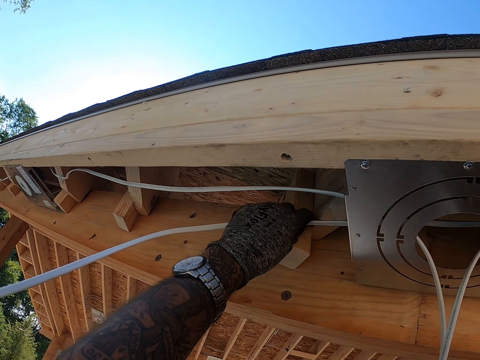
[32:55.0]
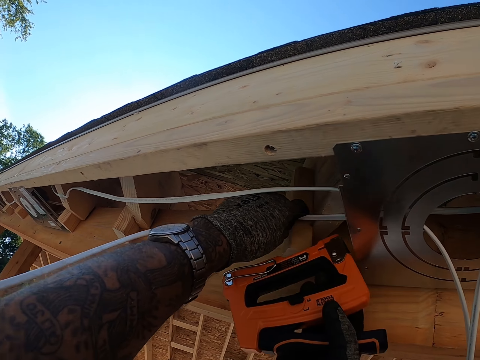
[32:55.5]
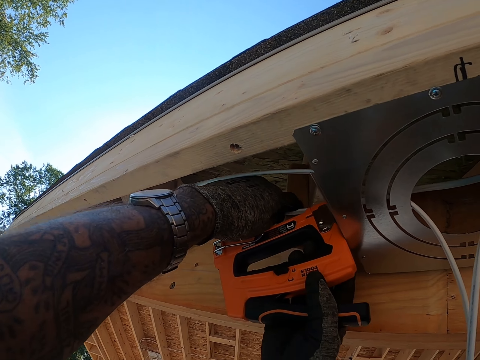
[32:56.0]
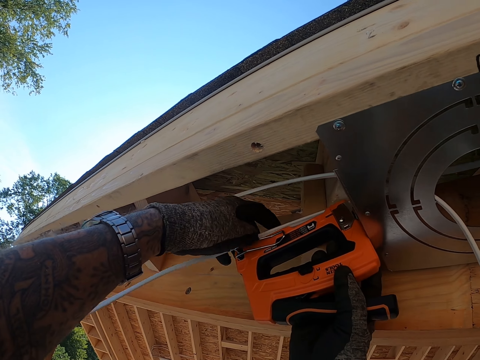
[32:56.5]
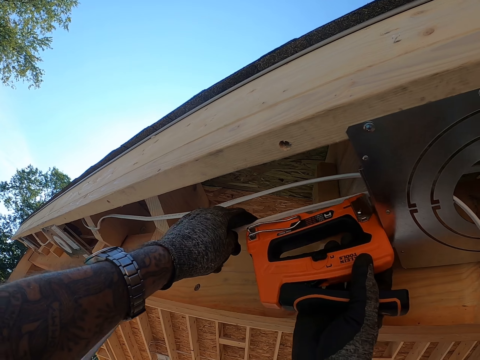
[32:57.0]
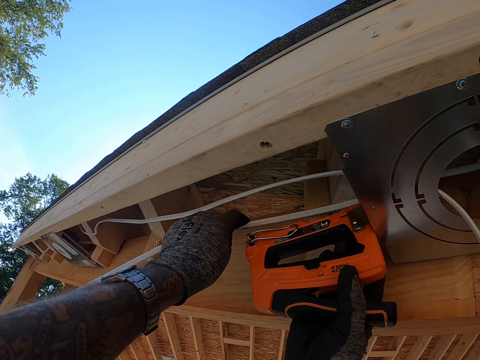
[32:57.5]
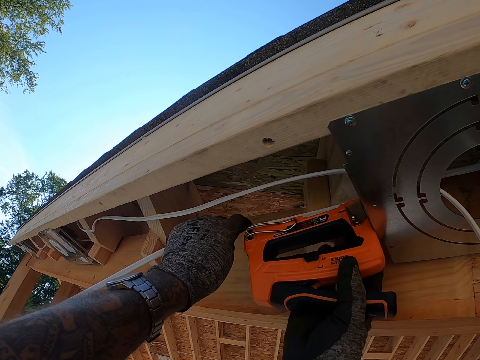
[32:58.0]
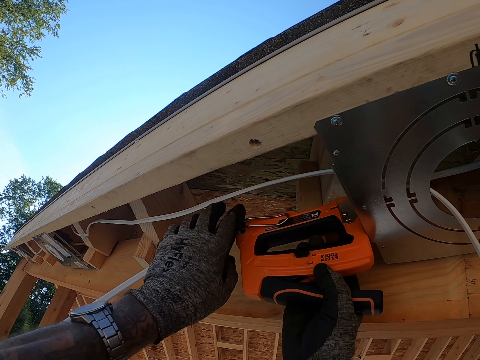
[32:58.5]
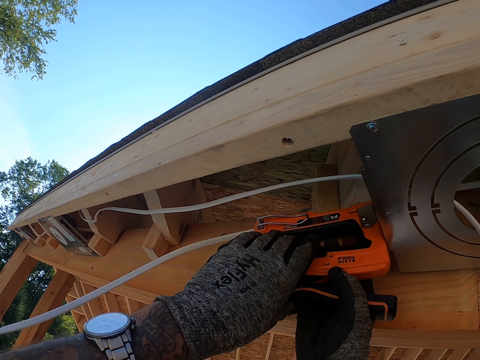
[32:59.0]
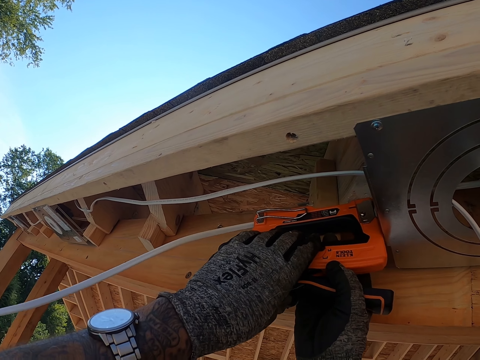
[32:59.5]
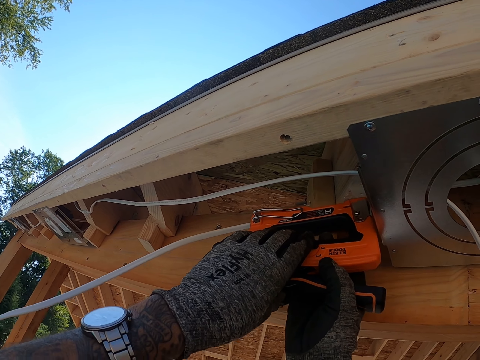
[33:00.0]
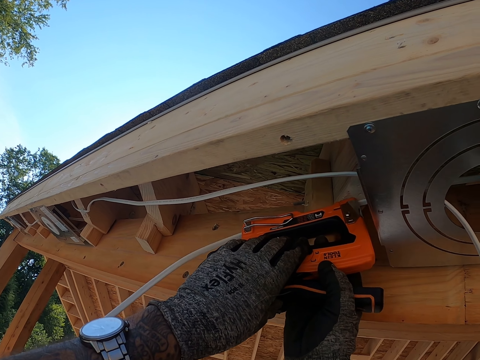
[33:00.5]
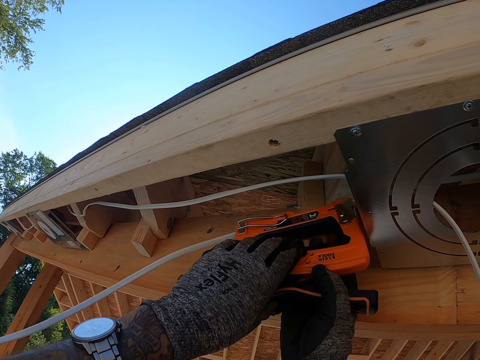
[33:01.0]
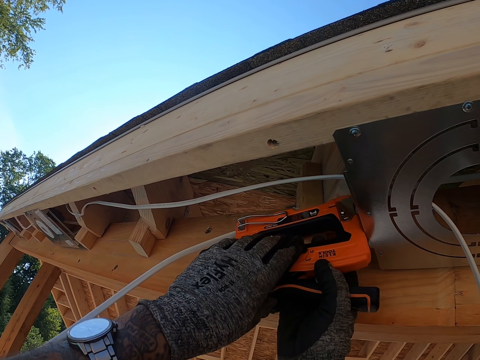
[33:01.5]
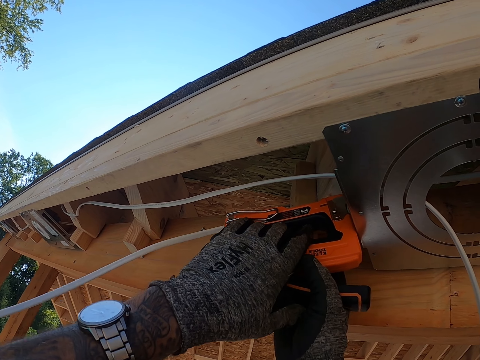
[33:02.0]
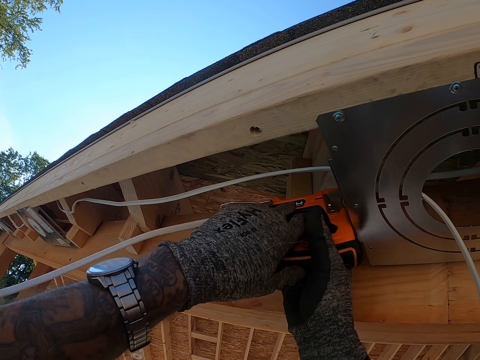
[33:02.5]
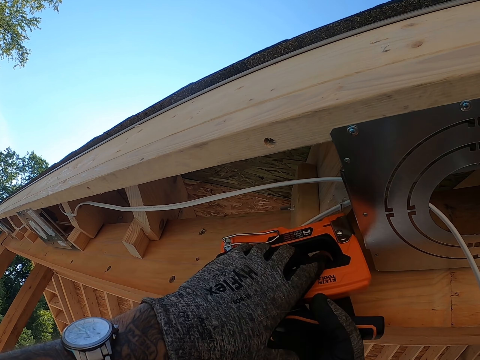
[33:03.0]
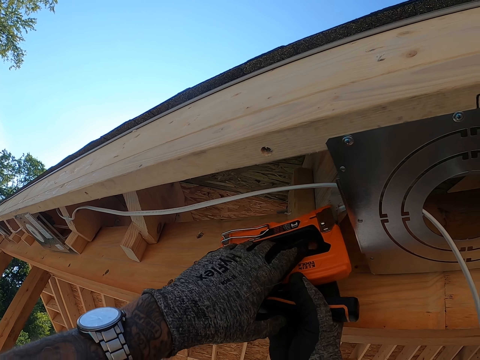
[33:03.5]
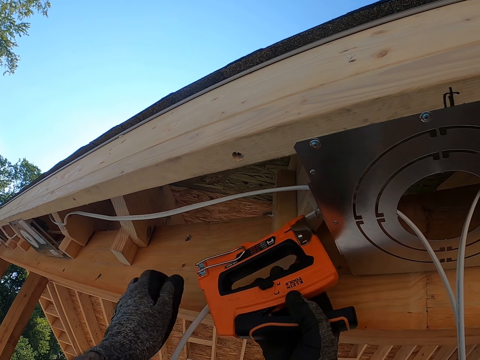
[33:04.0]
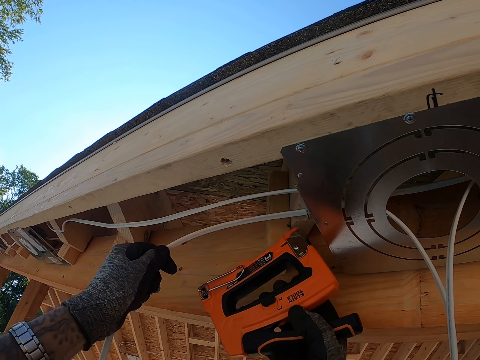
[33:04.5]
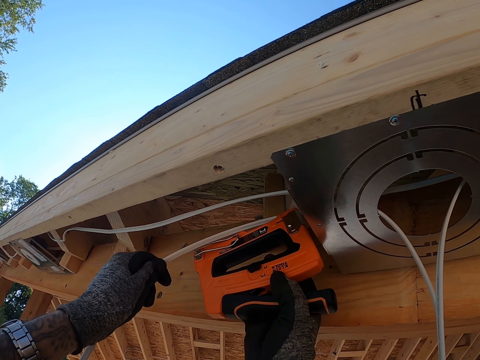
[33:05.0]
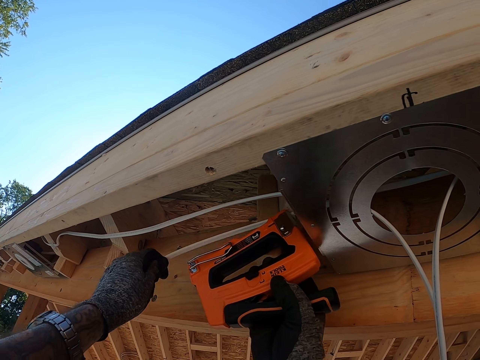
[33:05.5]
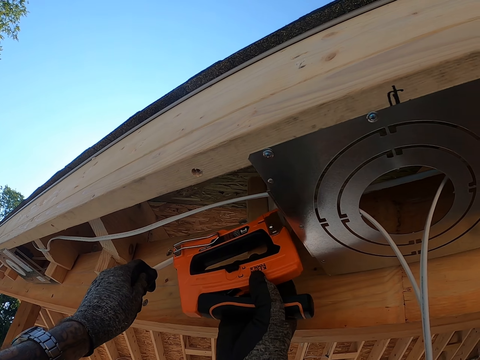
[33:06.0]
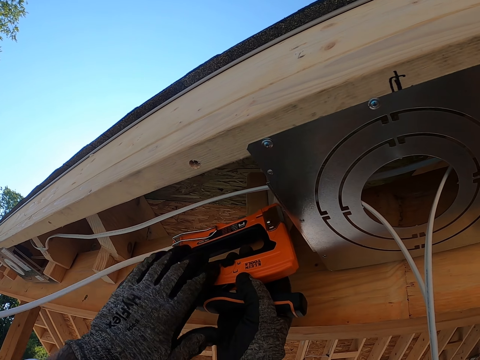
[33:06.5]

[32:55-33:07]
The camera wearer pins the cable with a nail gun.

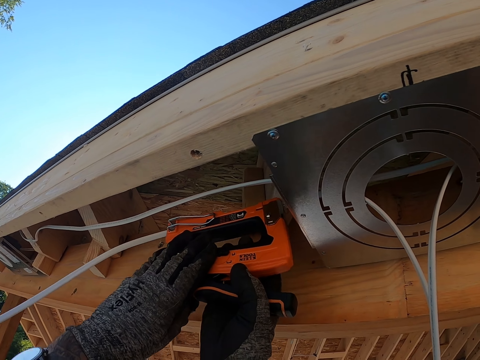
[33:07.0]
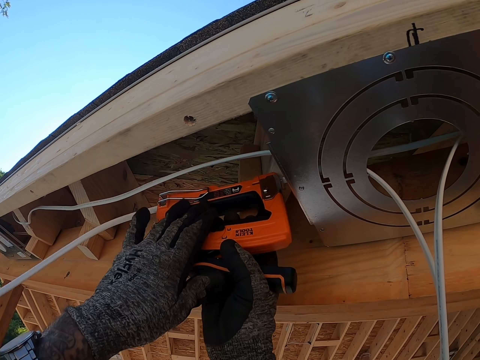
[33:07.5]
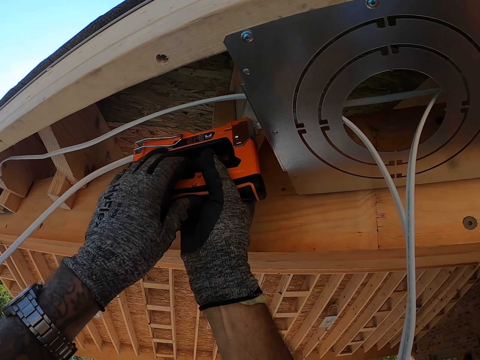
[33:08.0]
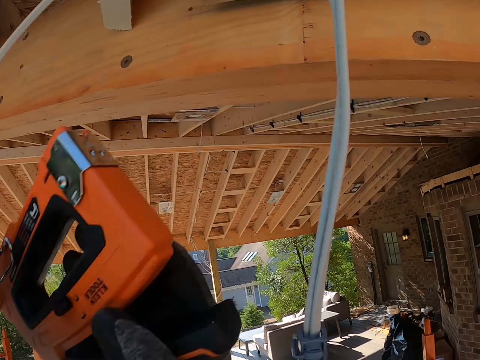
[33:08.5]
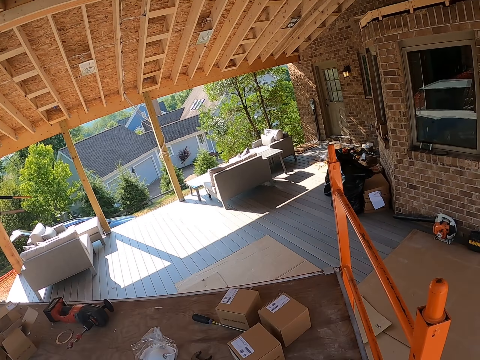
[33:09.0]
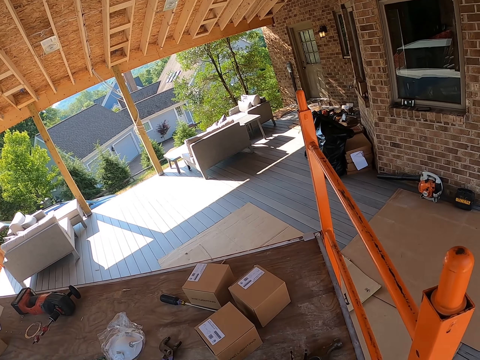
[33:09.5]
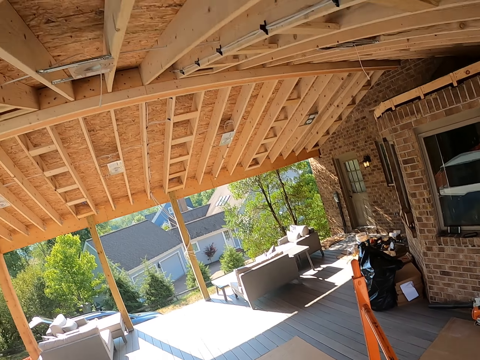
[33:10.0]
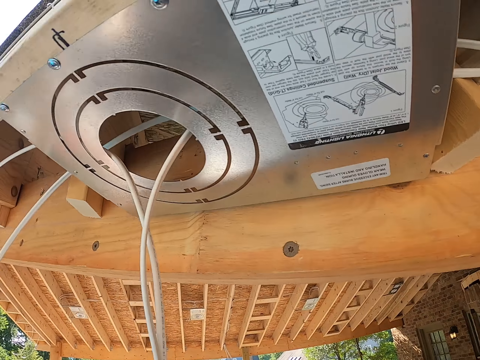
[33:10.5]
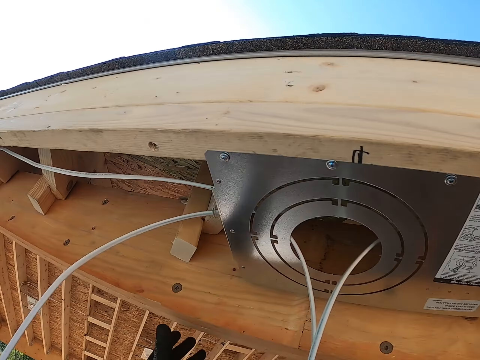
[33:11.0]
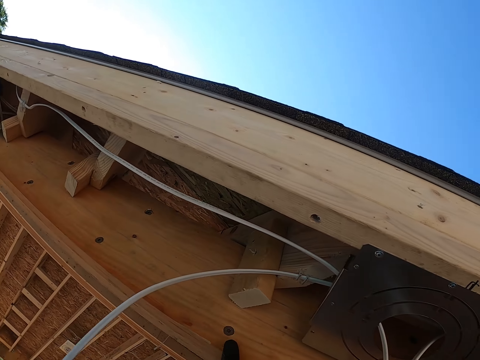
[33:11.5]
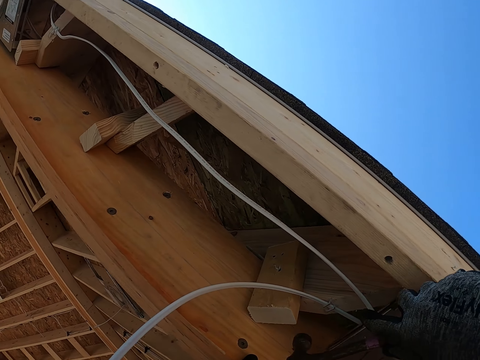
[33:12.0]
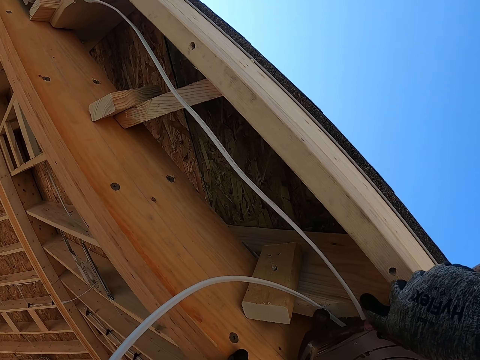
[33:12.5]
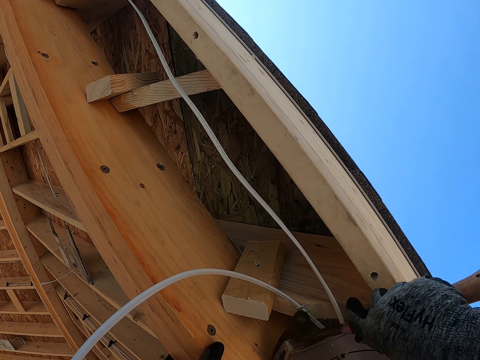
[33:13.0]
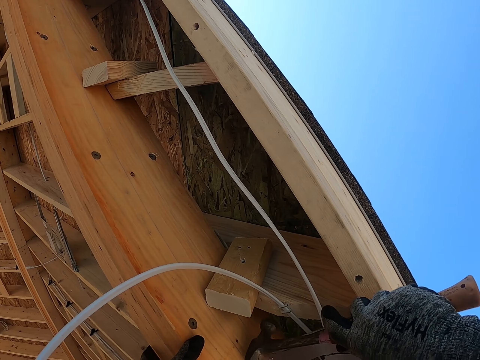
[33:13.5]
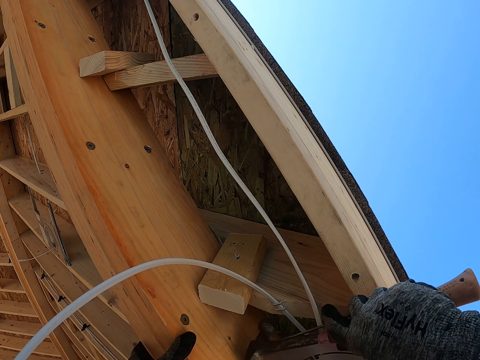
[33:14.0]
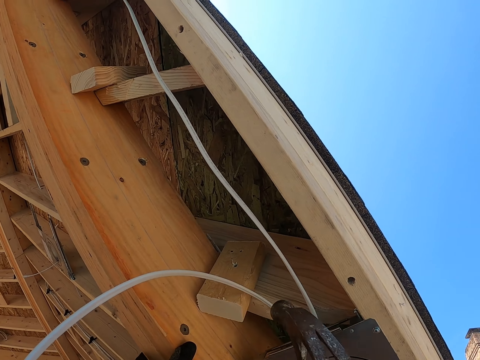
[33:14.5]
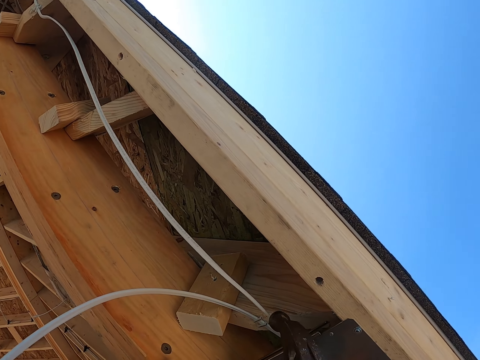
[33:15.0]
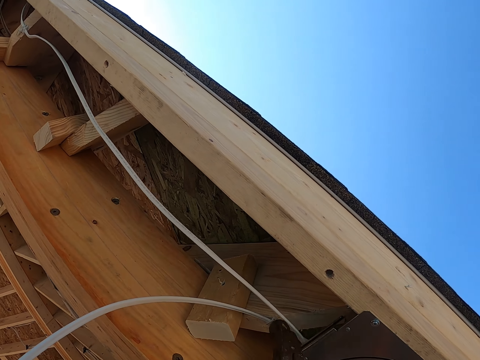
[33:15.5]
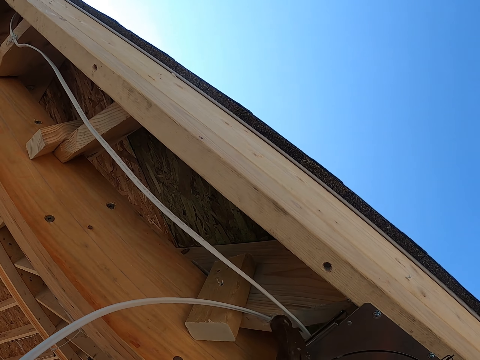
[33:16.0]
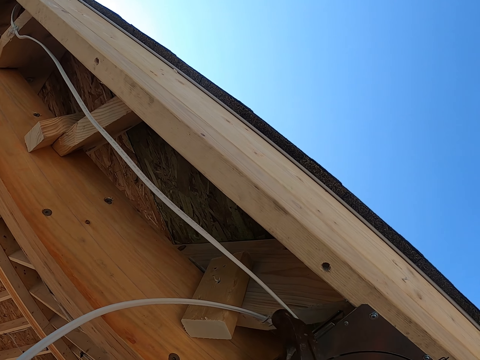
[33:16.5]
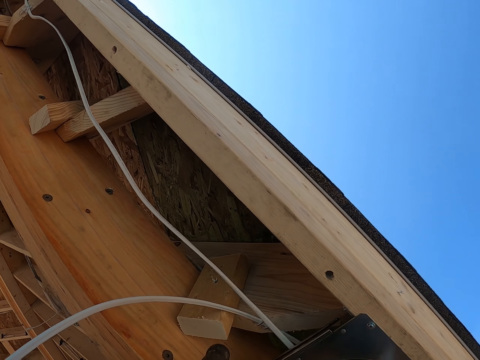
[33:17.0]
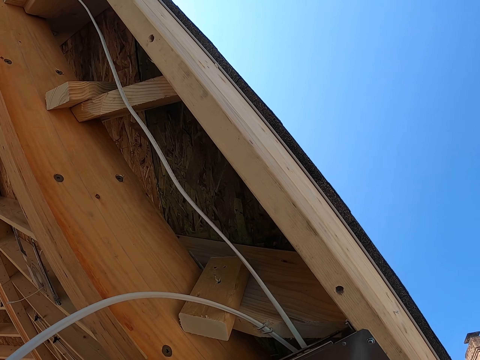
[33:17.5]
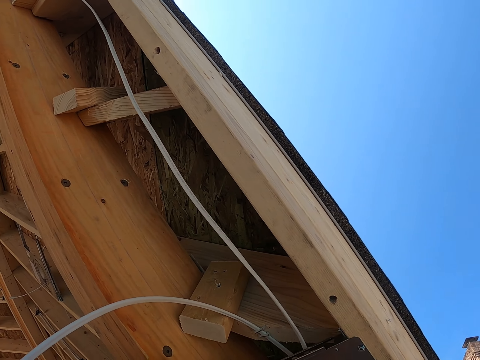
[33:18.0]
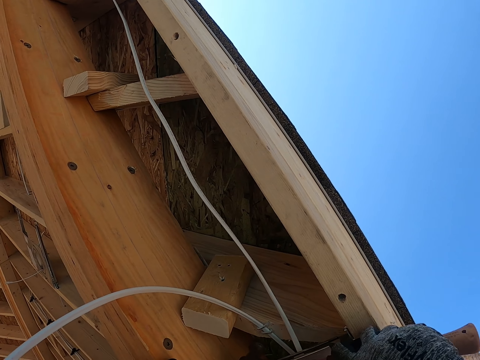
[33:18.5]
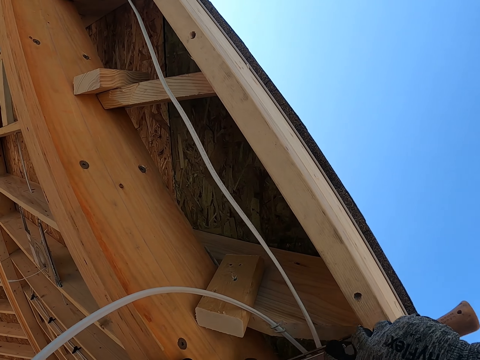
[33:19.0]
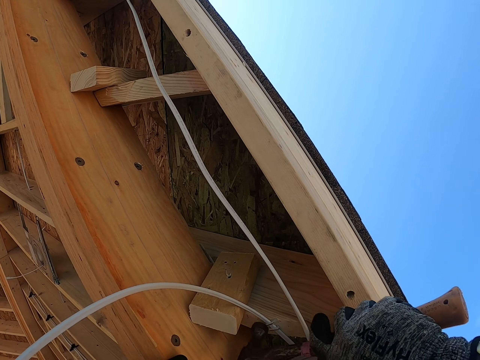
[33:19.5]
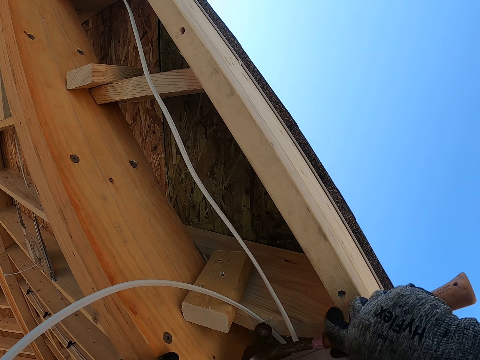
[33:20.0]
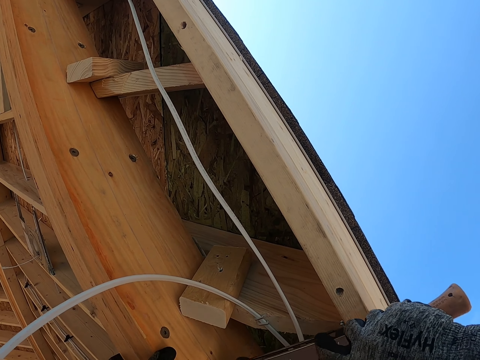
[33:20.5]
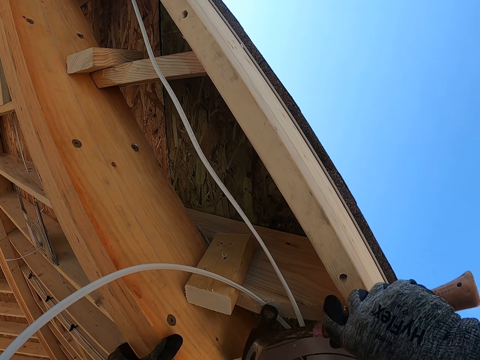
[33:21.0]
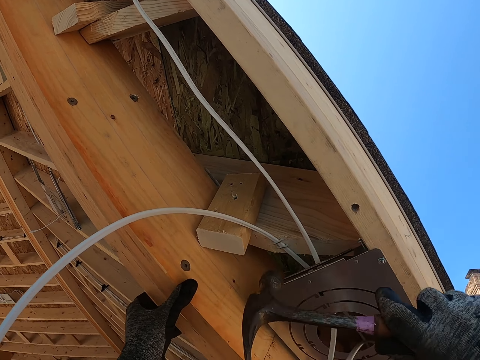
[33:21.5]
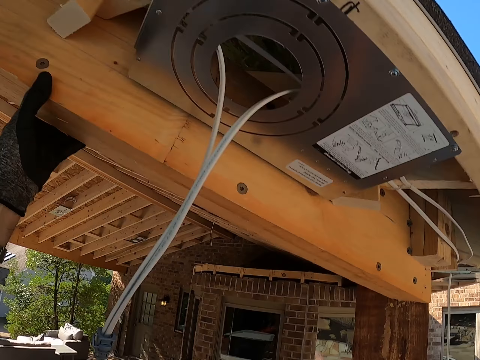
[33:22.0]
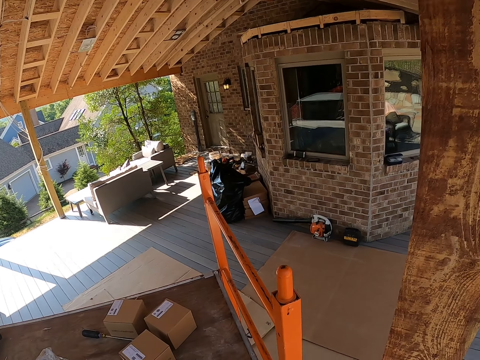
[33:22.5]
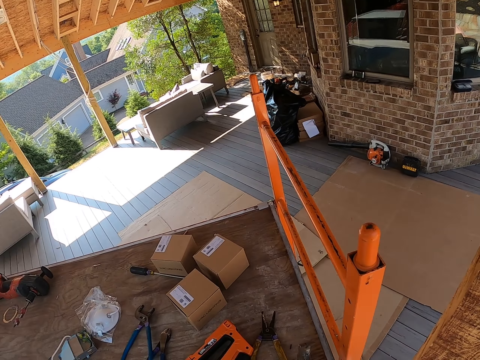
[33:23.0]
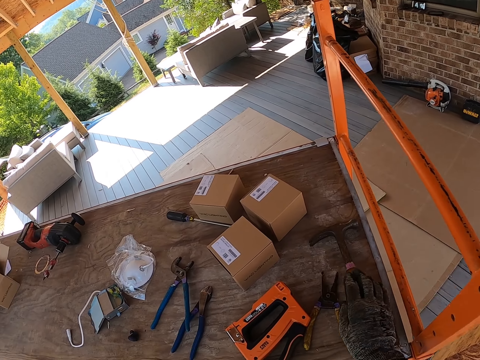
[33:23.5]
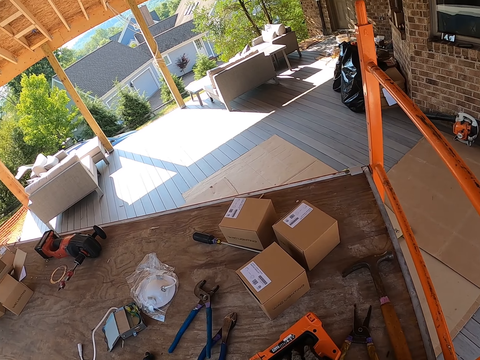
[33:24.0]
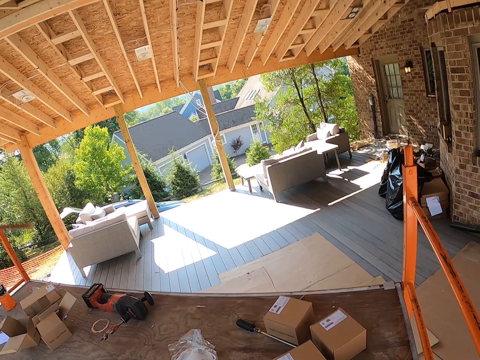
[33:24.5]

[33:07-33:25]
The camera wearer walks around. They hit the cable with a nail gun or hammer. They put the hammer on the table.
